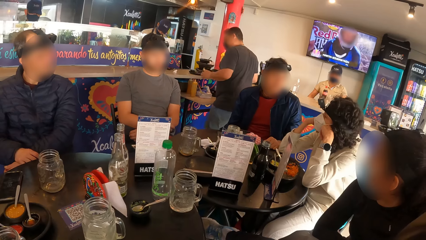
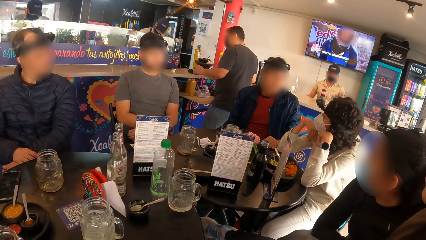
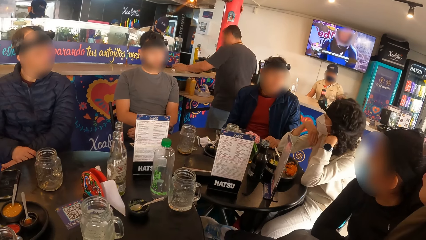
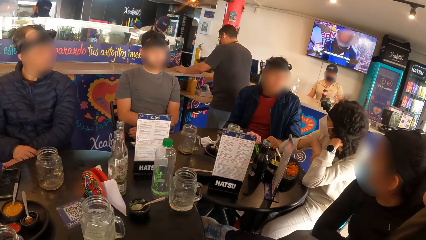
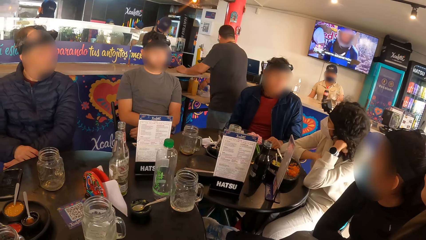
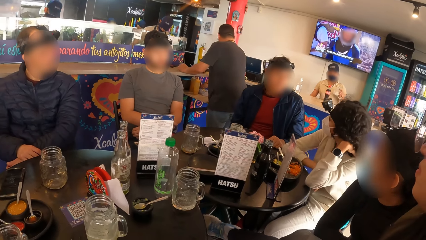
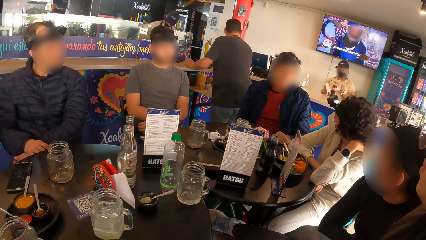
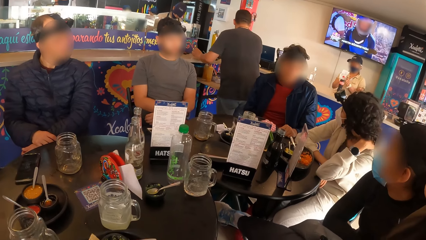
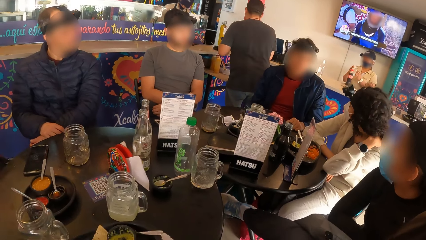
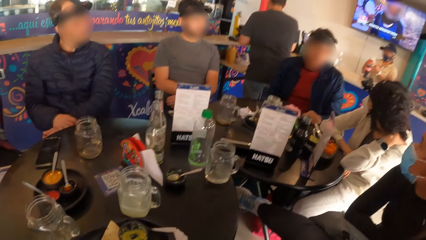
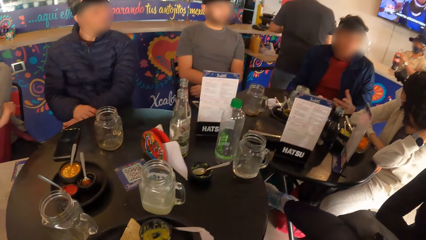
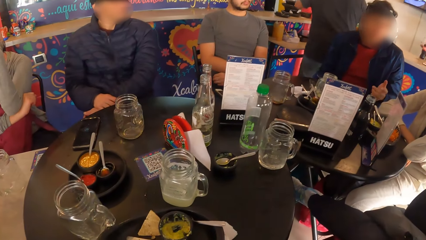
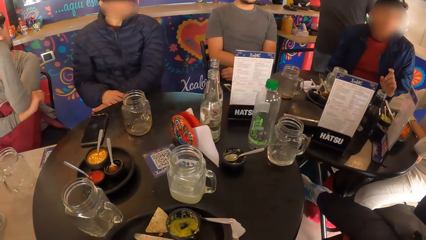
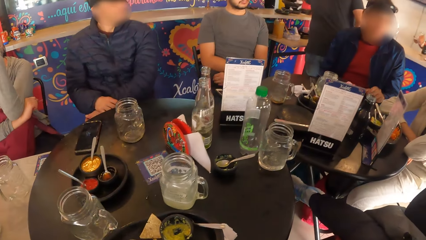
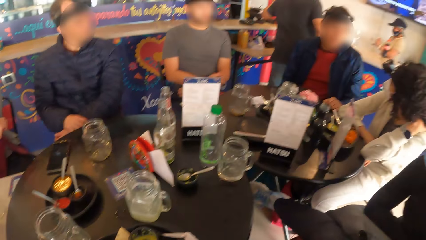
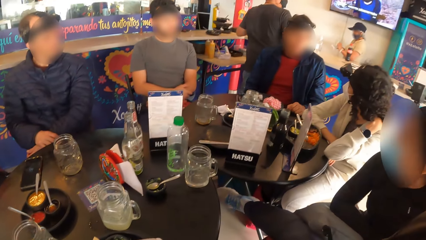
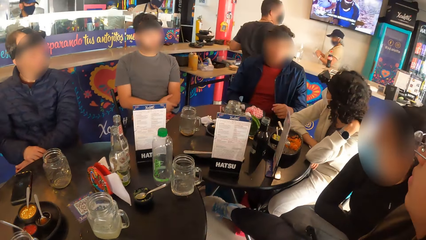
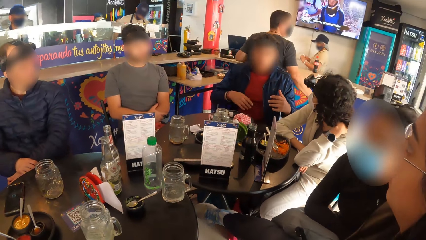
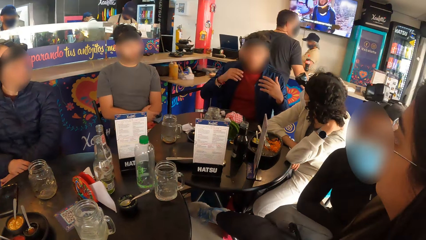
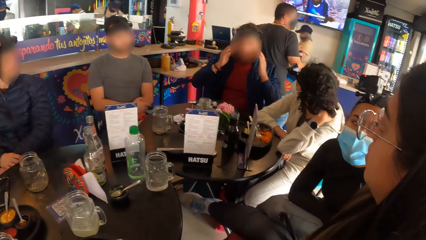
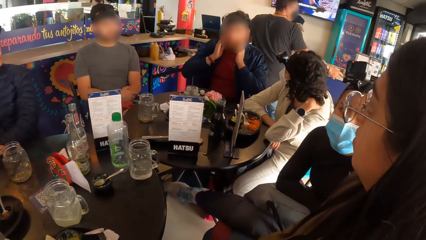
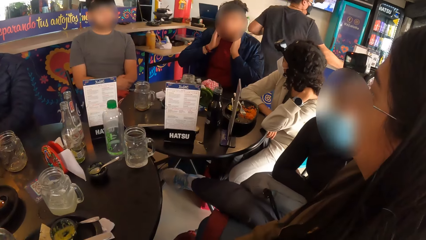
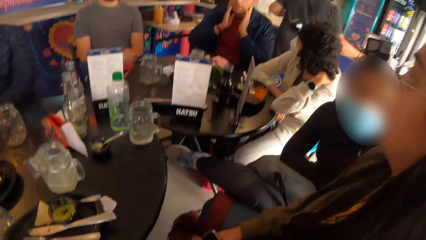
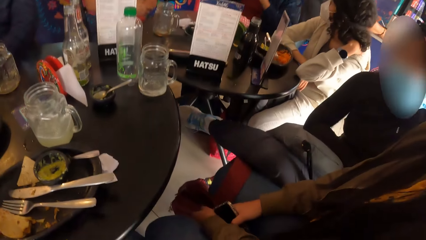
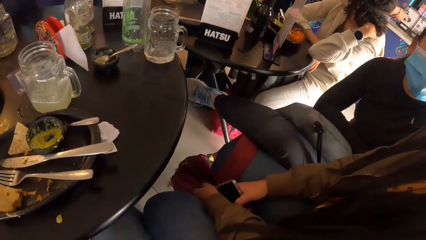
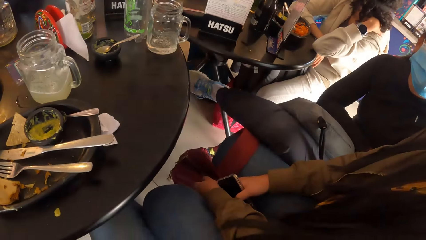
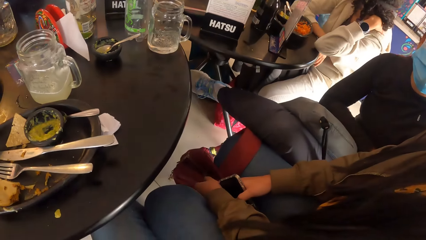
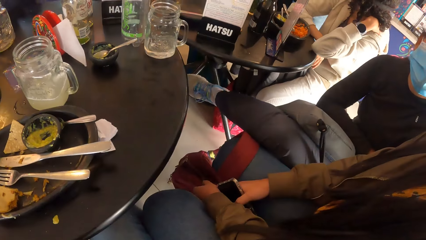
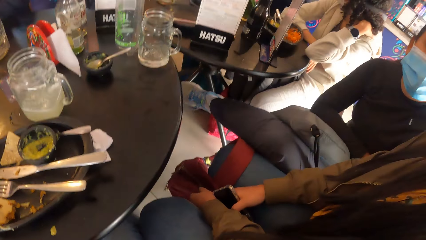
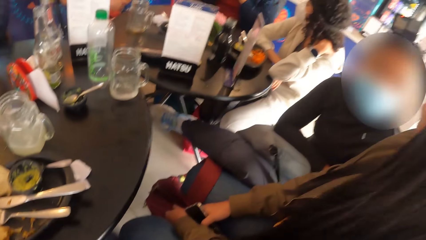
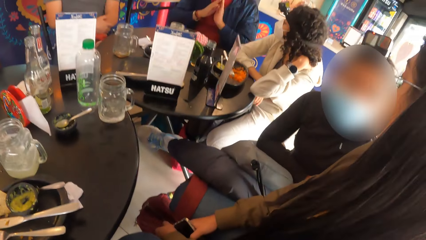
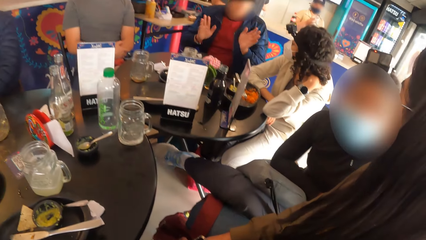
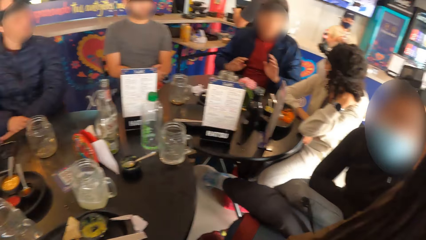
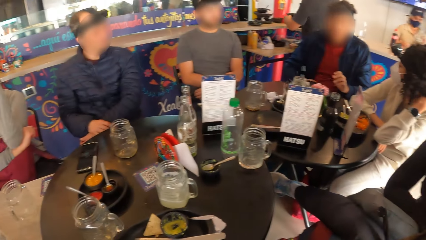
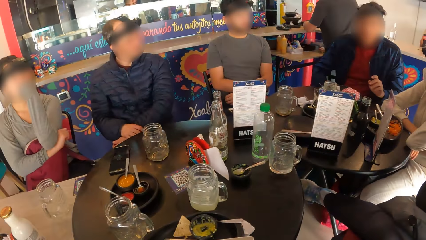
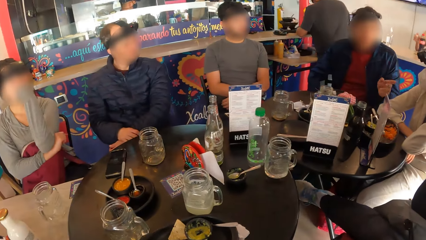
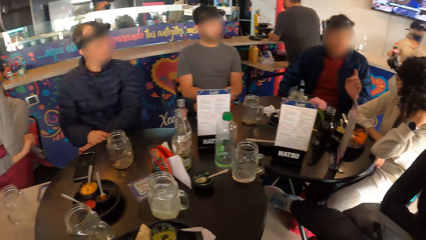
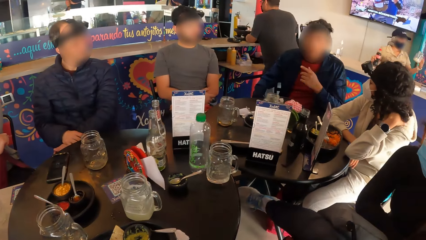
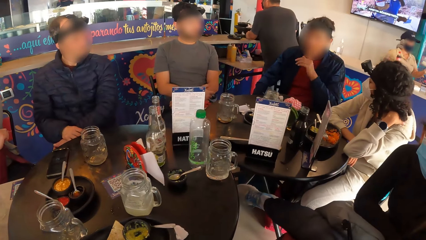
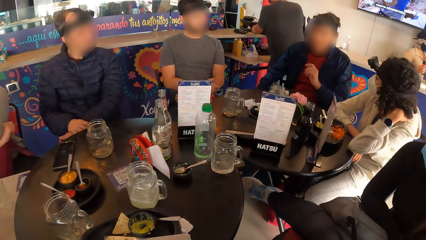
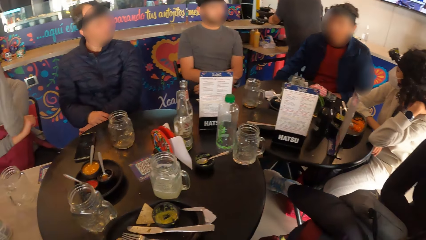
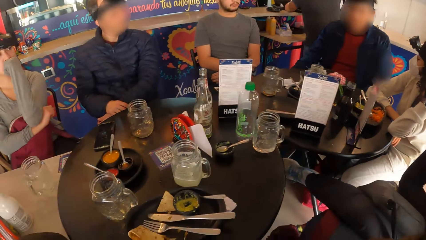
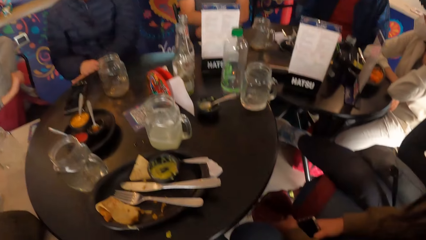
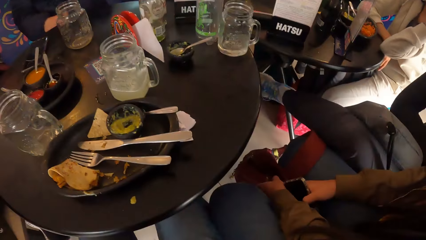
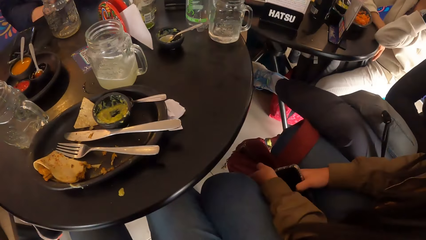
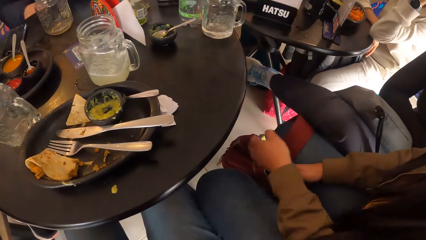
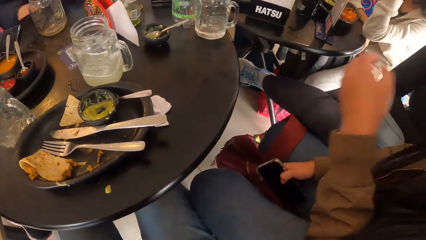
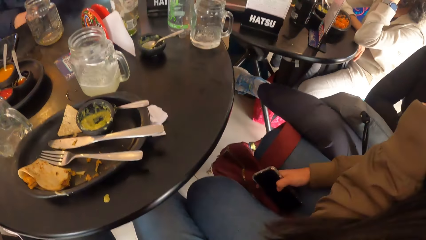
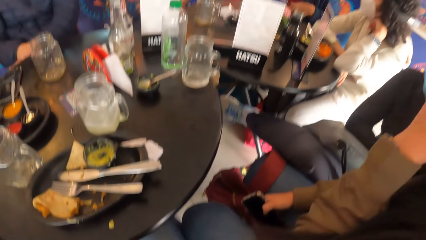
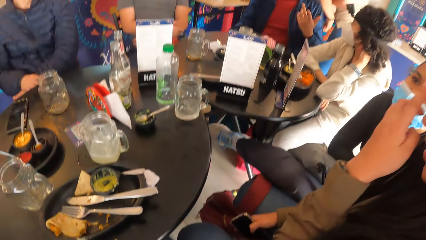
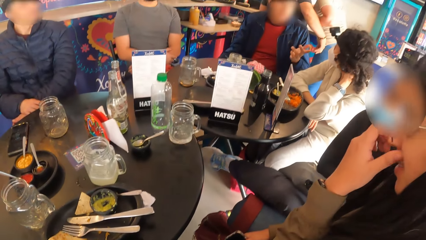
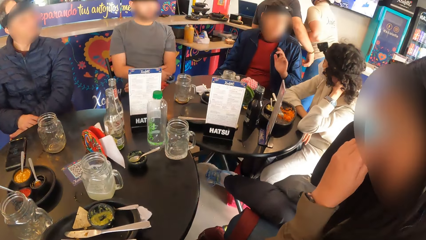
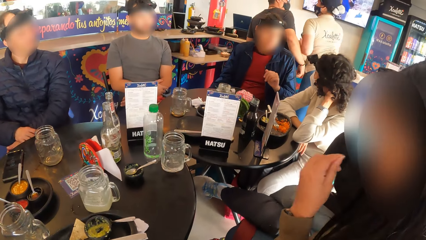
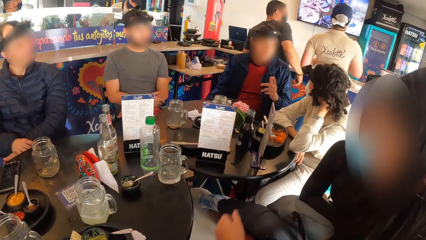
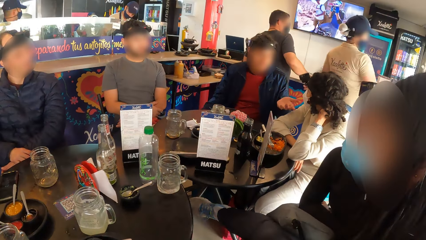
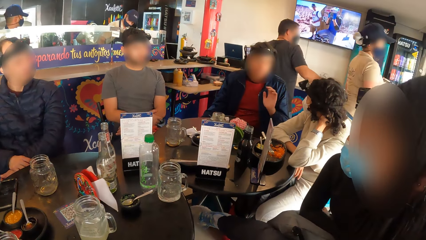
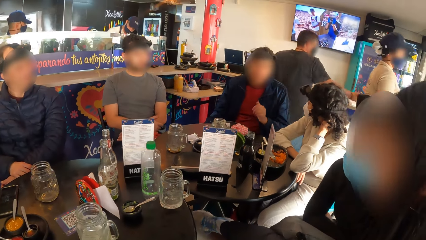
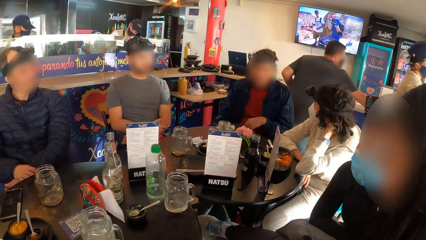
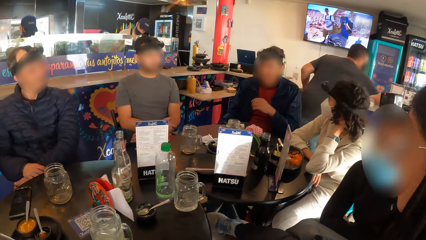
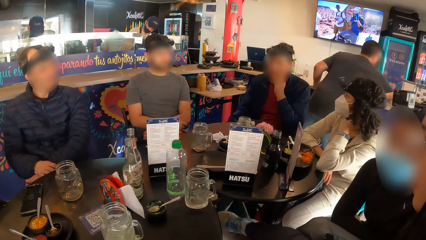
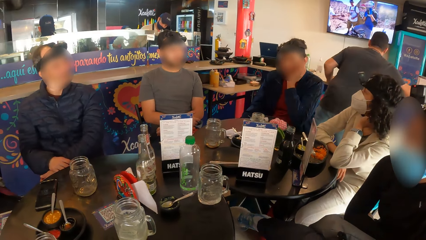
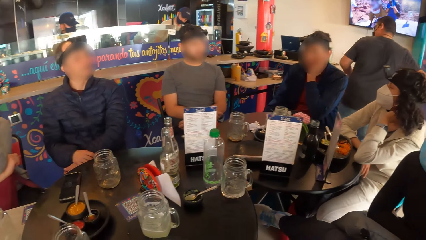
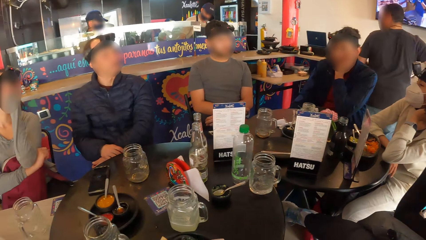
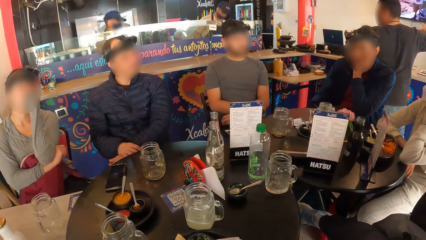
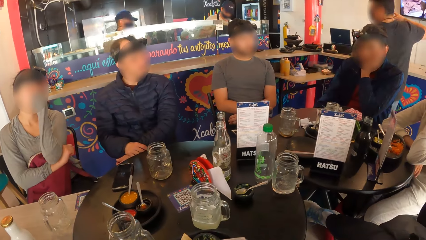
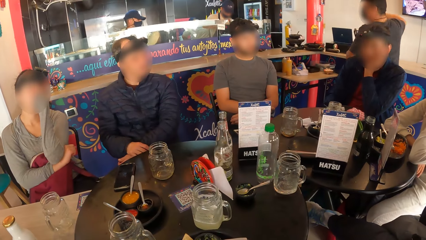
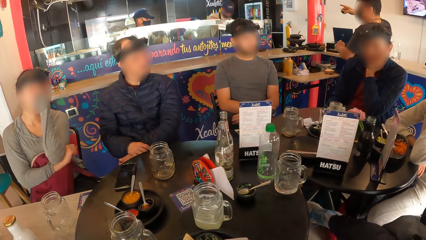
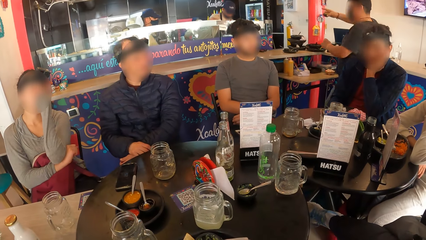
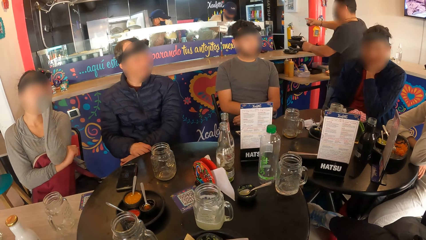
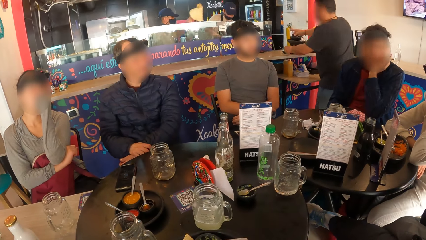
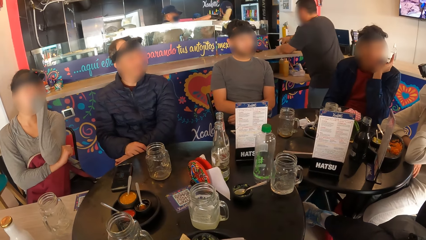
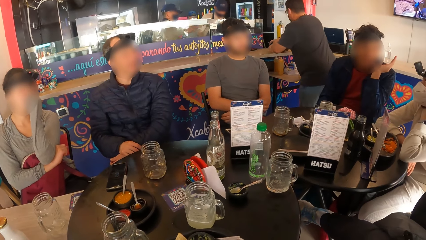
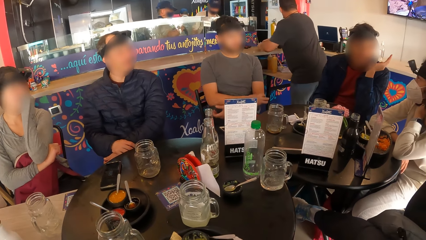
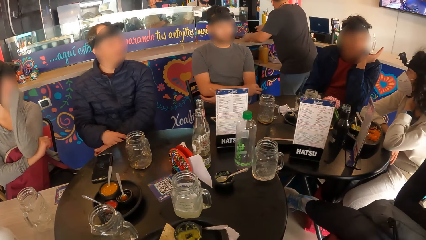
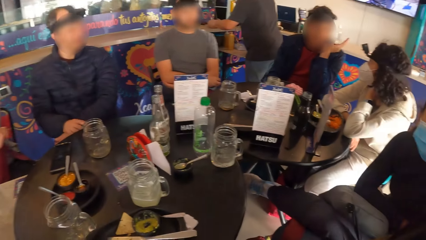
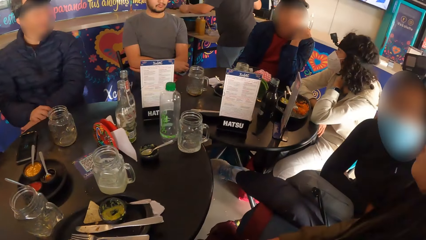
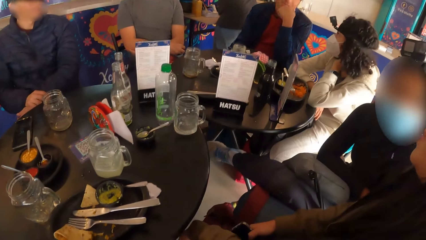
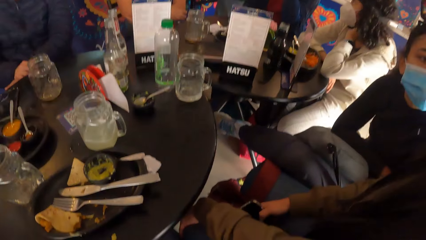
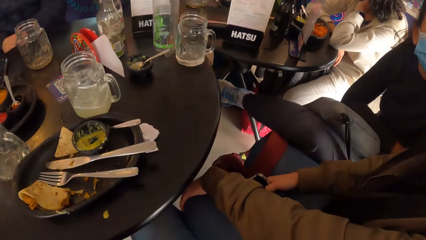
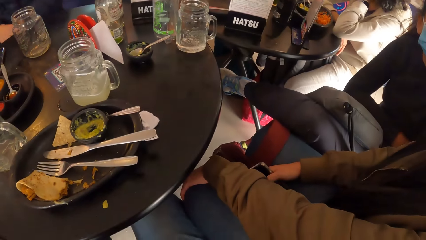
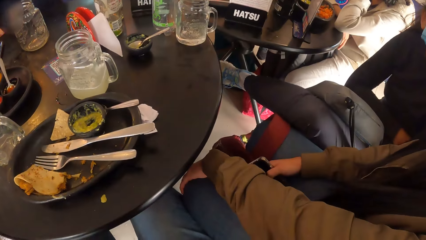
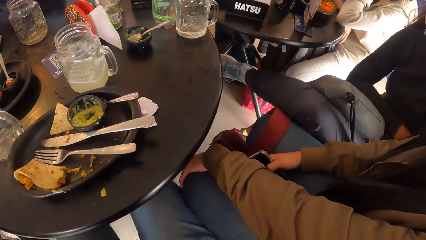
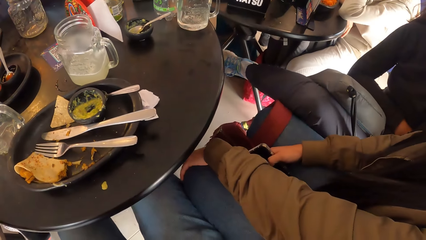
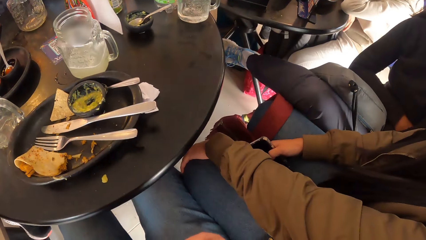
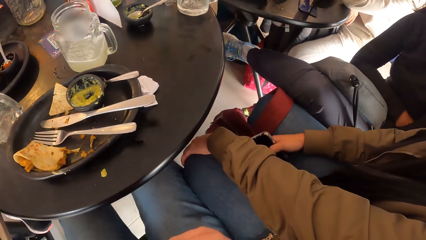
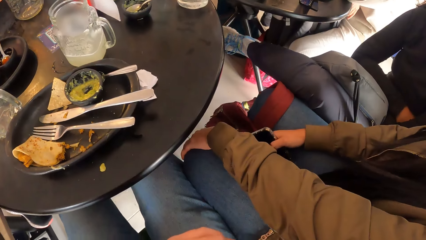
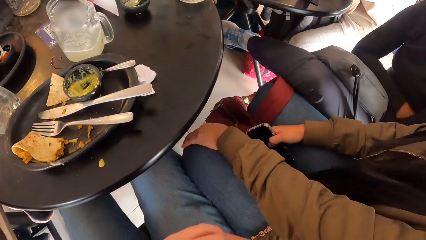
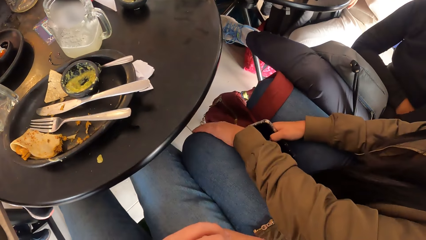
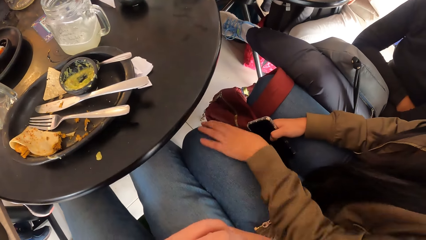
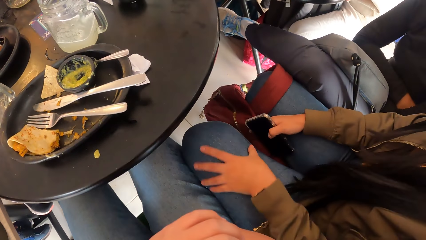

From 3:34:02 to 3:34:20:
A person holds her neck with the left hand. The camera wearer looks at the phone. A woman touches her face with her left hand. Another person holds the phone with the right hand. Another person stretches his left hand. The camera wearer looks on the table.
